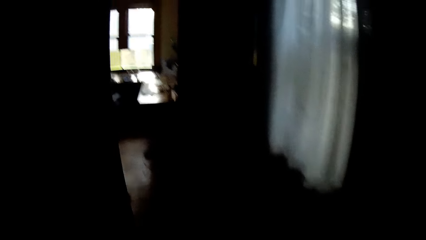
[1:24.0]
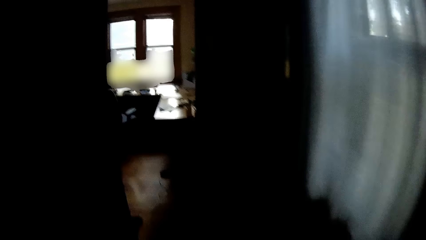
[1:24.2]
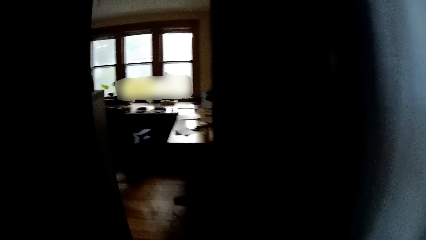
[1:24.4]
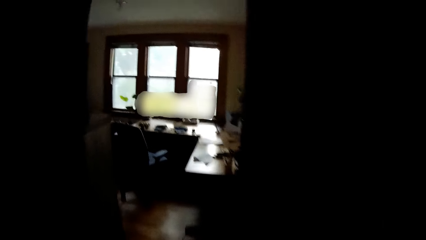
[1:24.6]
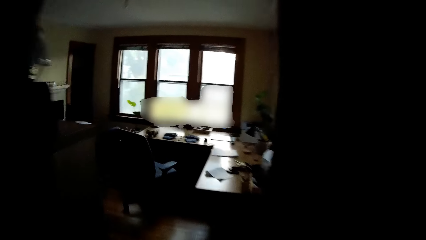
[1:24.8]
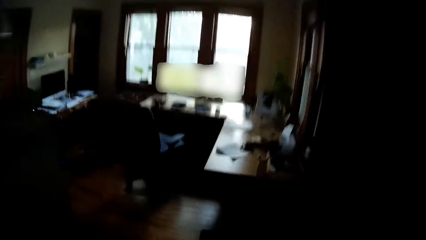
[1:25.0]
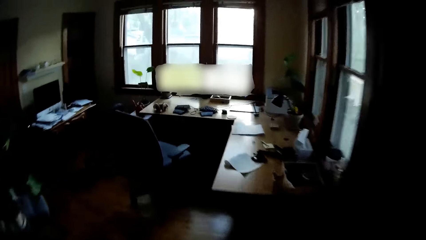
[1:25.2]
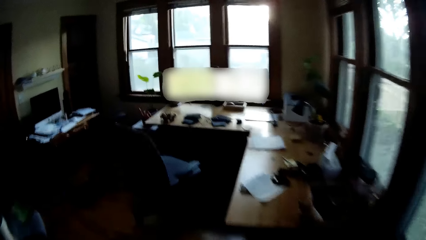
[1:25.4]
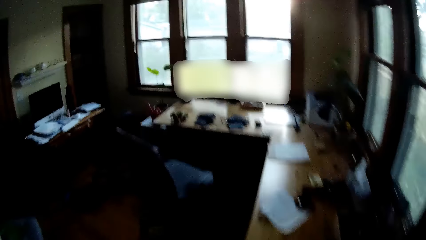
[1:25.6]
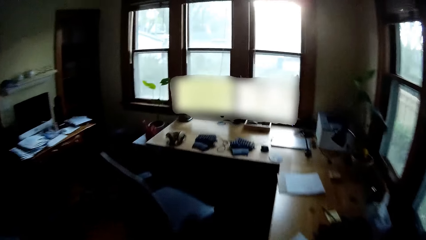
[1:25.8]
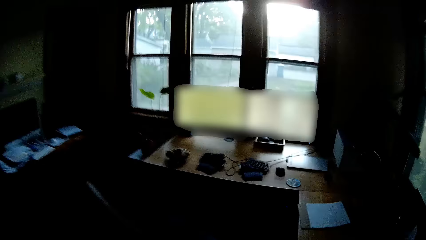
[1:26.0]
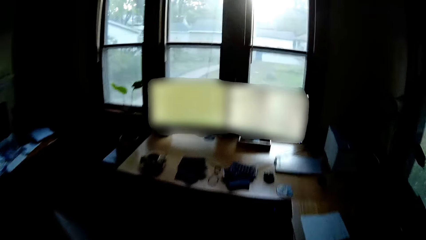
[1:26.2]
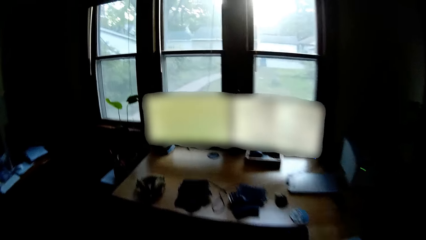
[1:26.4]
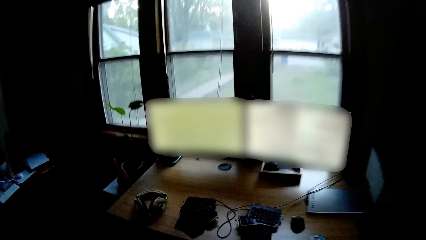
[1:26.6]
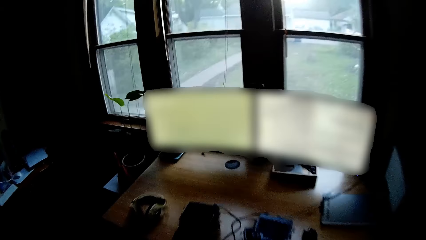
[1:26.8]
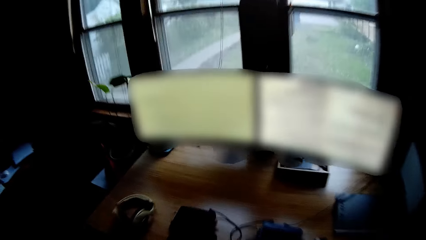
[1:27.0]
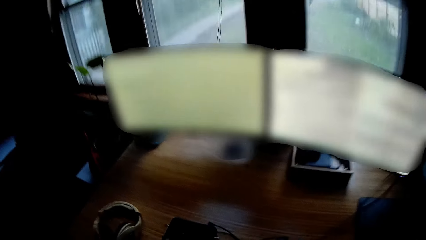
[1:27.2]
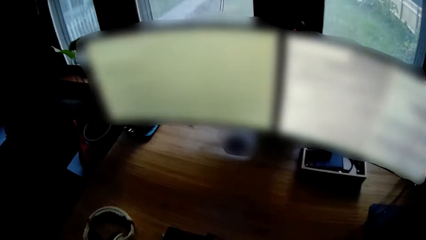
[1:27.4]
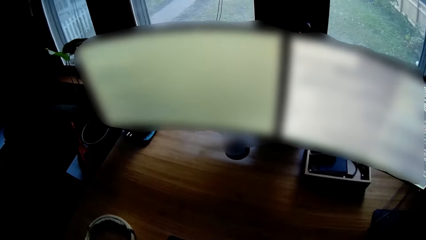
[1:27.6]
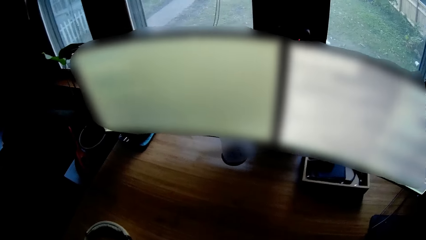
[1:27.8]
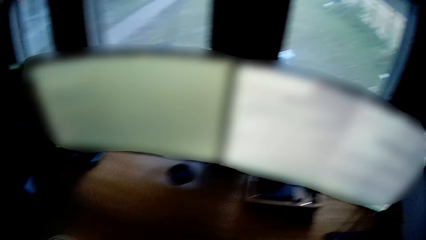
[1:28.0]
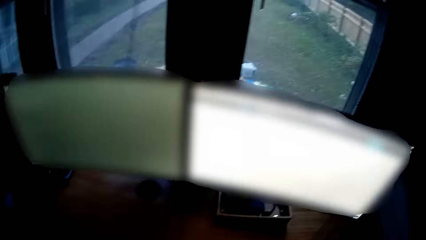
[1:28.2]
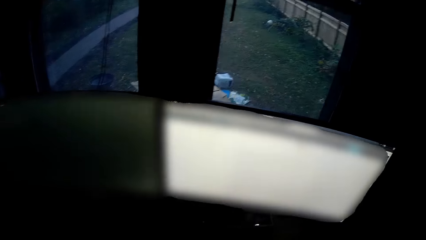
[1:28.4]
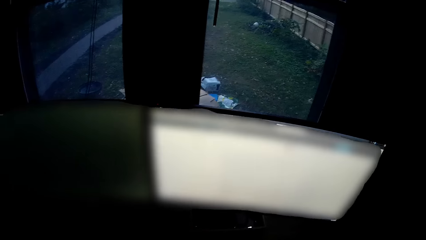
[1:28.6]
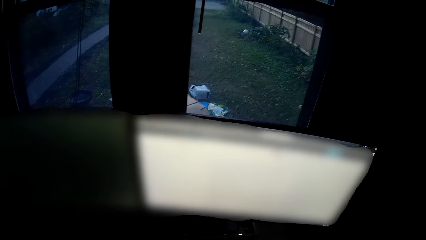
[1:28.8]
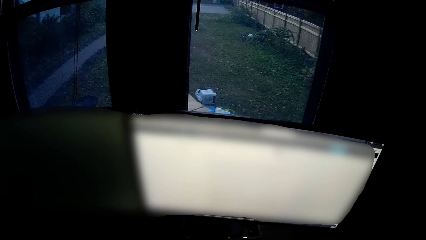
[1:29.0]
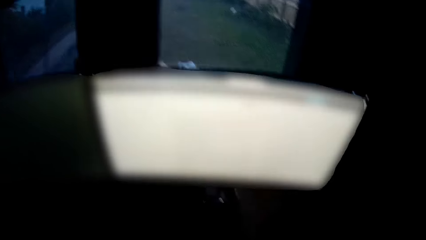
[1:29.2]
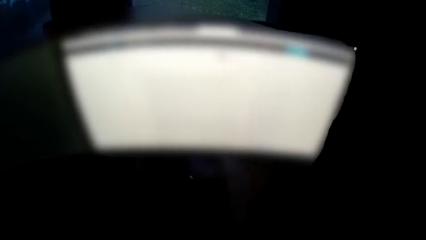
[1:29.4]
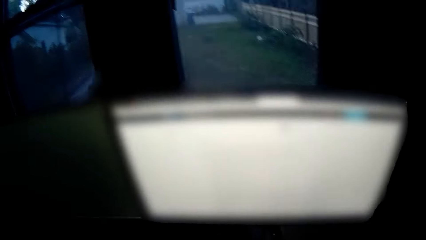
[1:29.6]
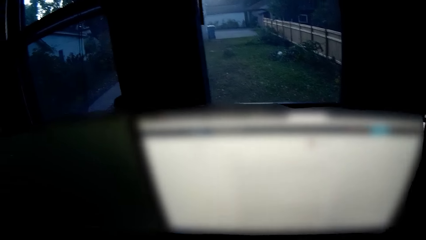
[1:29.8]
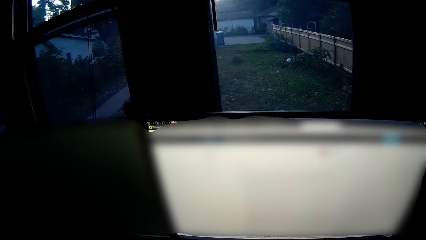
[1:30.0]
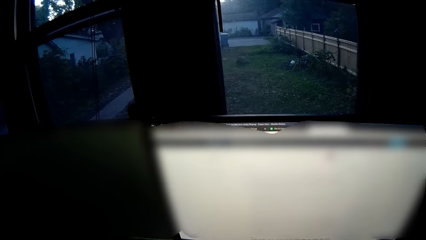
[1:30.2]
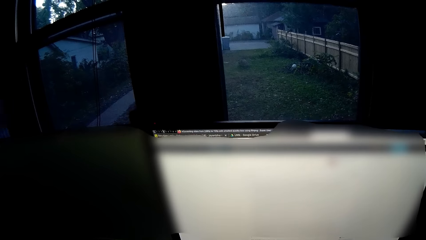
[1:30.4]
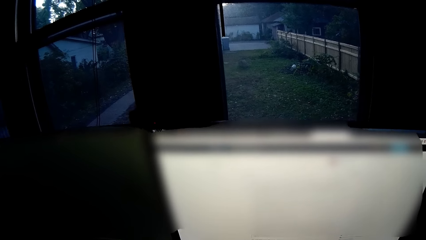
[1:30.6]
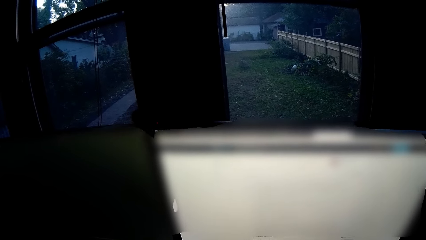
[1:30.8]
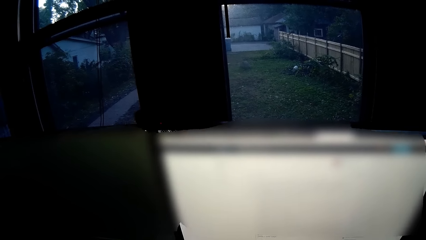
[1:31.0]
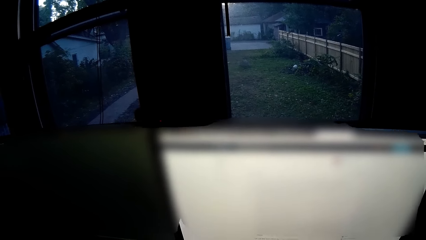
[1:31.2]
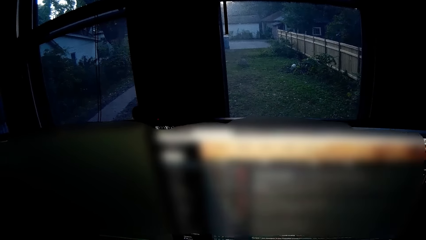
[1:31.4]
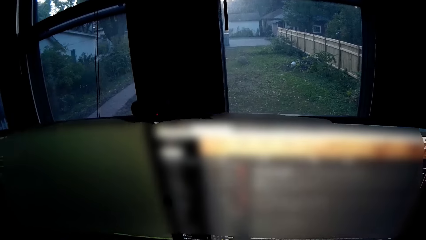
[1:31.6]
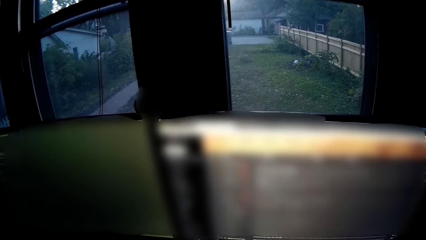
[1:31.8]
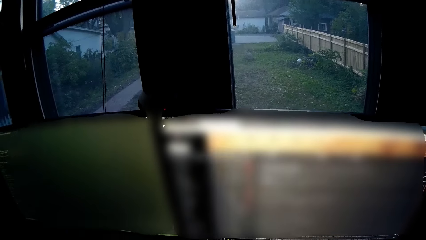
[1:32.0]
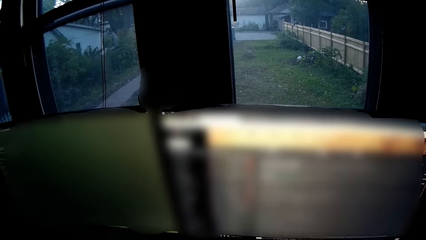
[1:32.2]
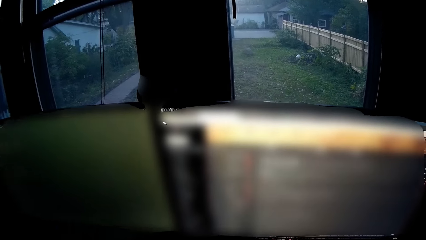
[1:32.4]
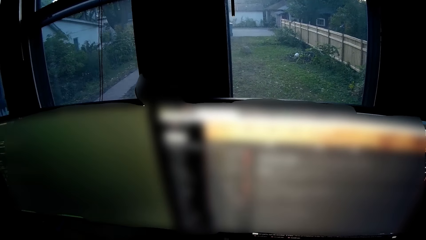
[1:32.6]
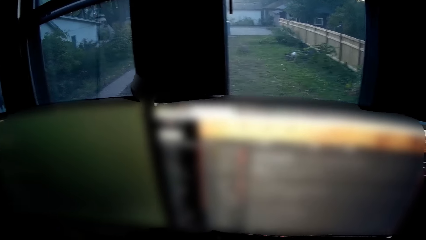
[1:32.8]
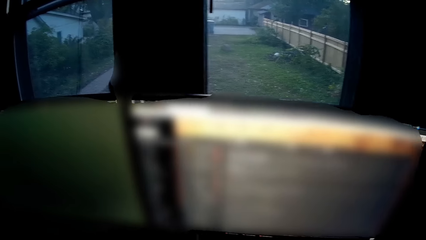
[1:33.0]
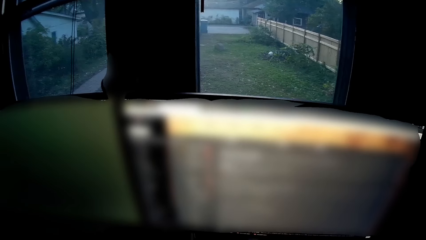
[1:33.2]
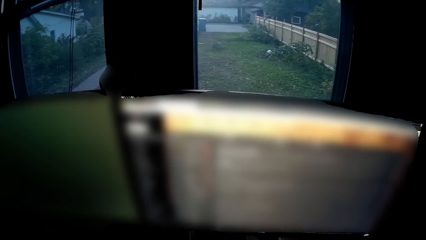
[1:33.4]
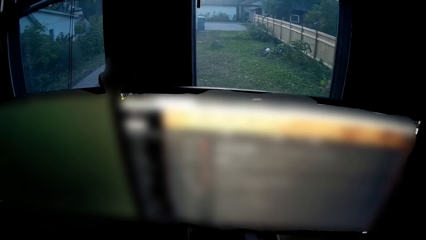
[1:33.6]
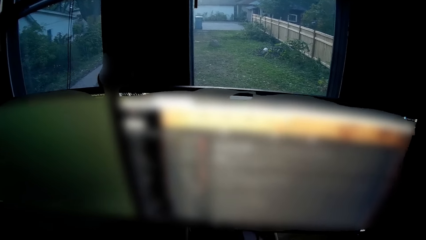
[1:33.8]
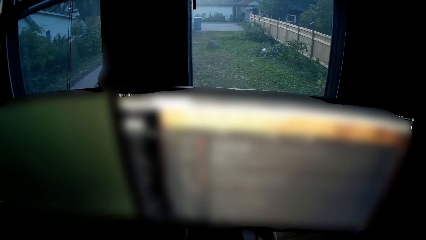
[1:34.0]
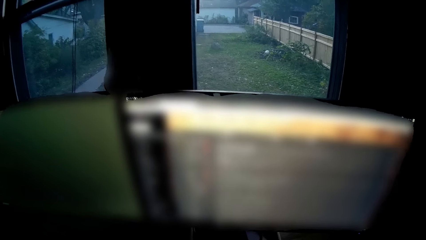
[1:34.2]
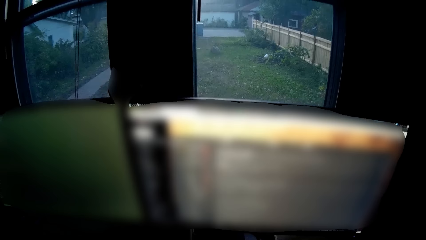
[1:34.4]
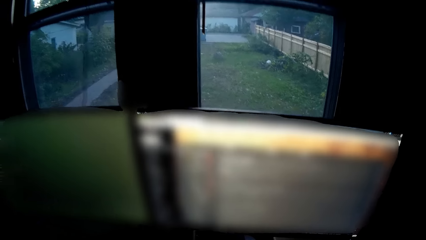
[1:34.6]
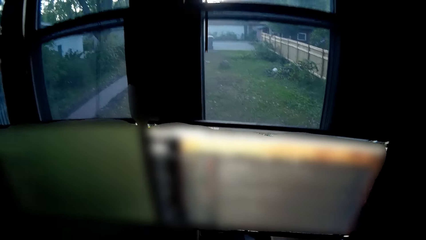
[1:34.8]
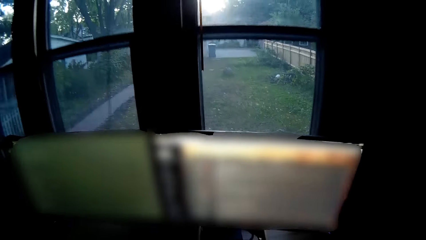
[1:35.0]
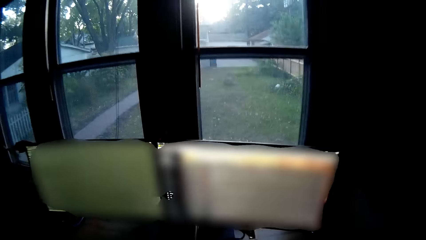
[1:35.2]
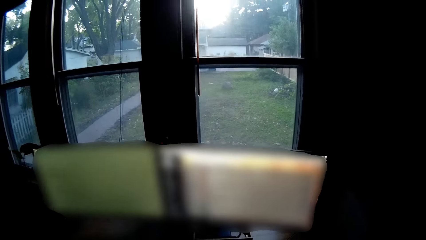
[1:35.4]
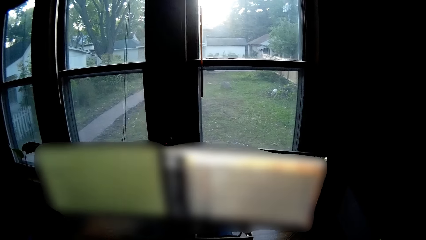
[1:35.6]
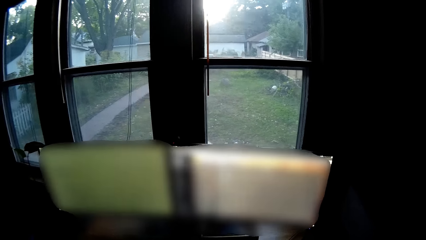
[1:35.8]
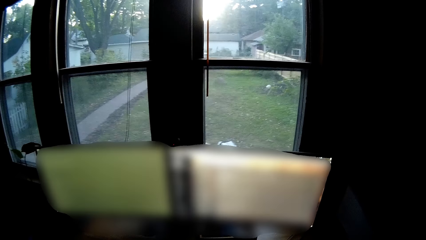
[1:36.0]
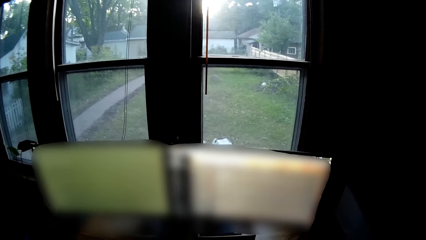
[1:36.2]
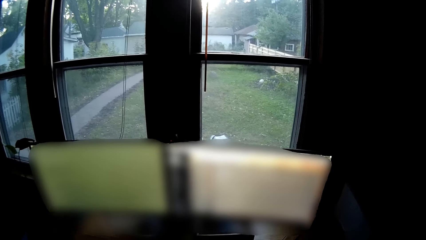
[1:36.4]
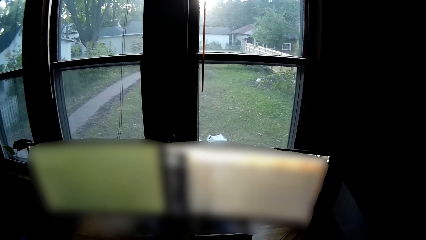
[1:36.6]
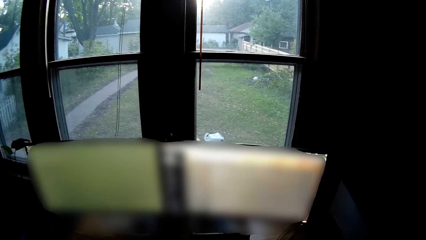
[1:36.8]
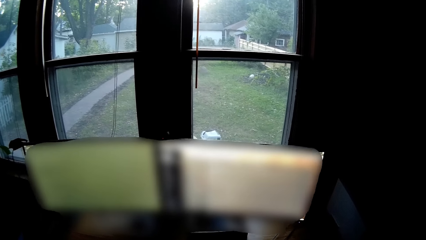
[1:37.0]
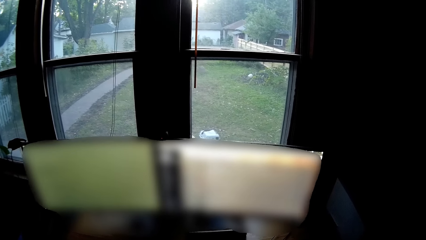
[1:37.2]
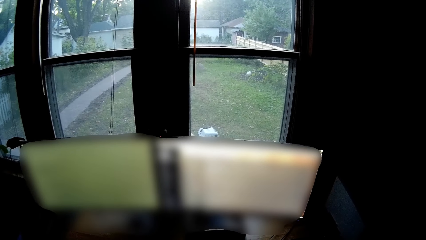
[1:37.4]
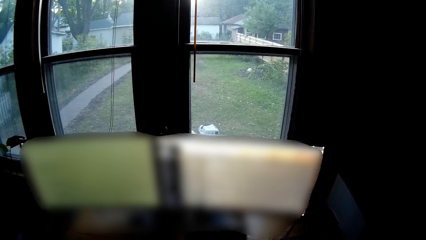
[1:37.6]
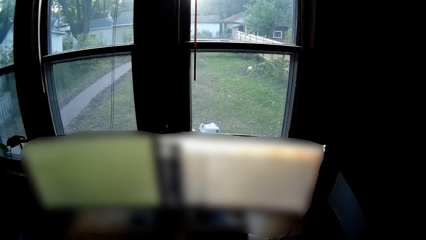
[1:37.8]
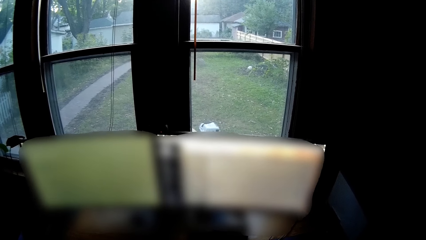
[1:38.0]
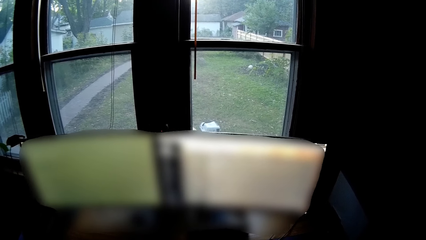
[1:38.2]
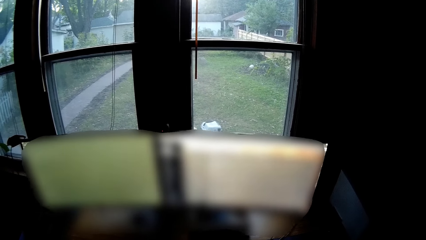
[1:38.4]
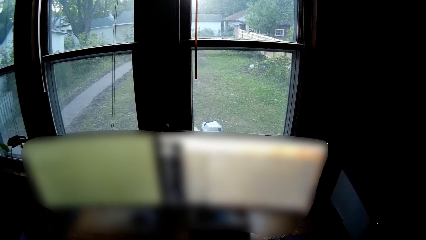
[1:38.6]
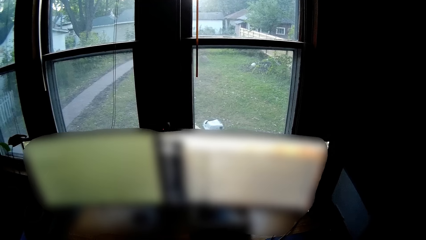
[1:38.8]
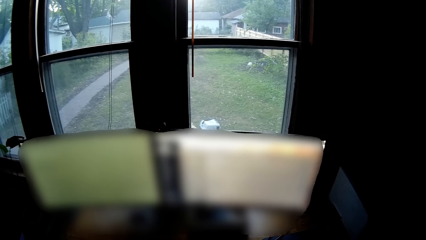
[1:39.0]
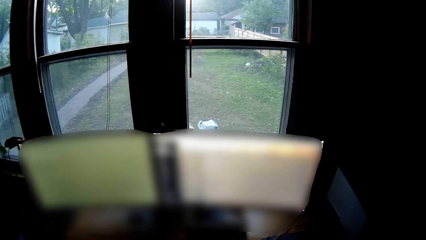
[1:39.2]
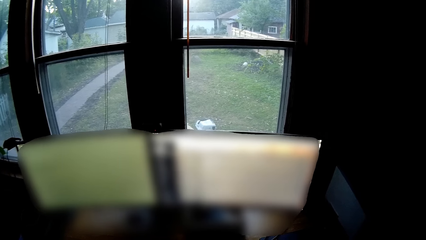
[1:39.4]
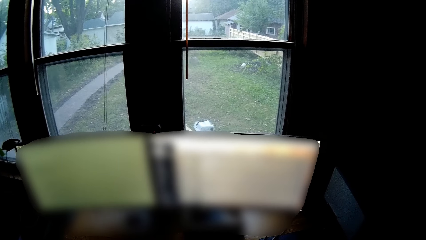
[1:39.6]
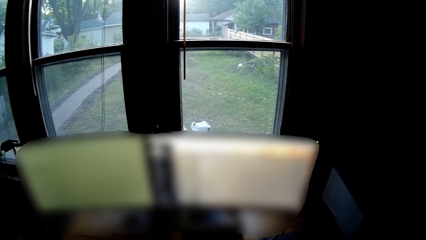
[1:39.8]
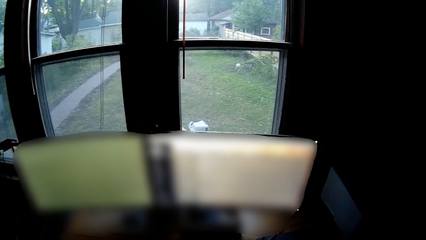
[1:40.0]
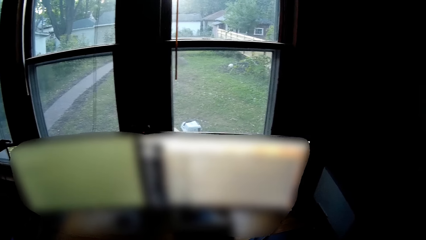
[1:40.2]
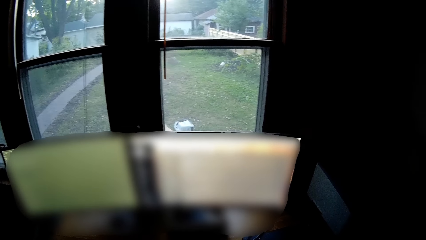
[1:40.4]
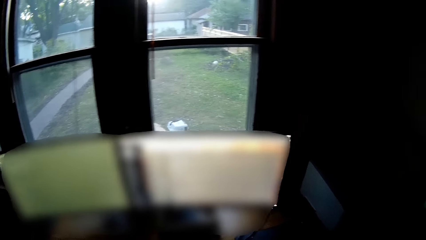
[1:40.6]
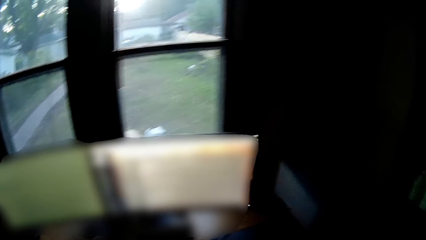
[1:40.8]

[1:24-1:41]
The camera wearer operates the computer or desktop. They look at the desktop.
